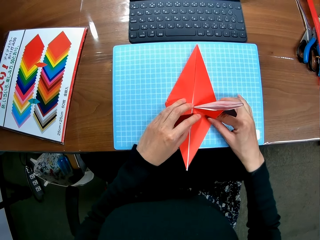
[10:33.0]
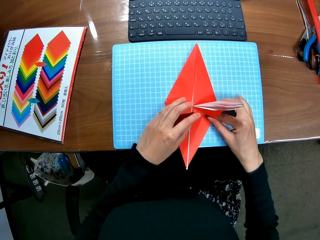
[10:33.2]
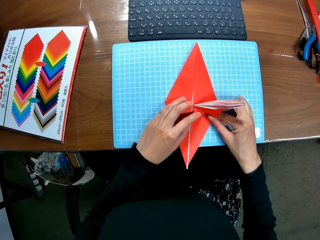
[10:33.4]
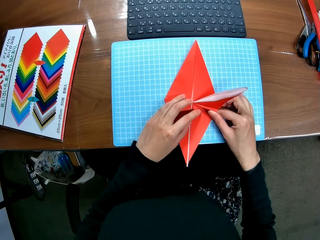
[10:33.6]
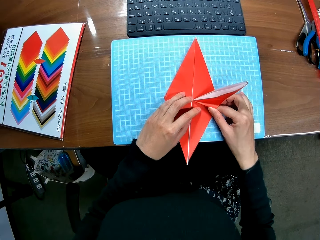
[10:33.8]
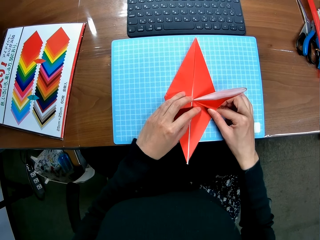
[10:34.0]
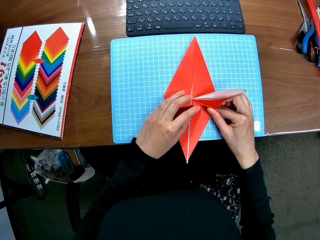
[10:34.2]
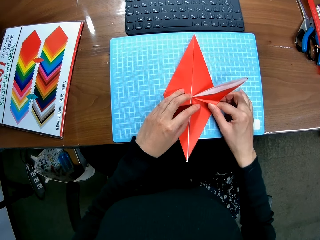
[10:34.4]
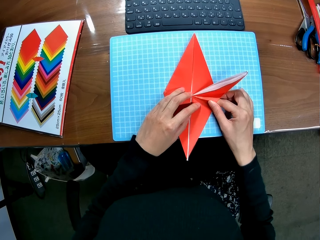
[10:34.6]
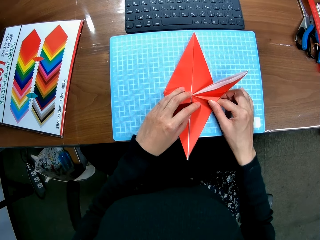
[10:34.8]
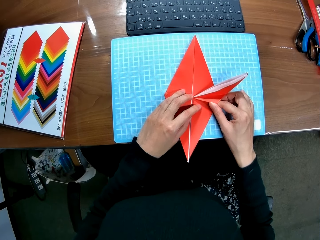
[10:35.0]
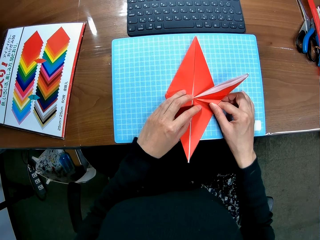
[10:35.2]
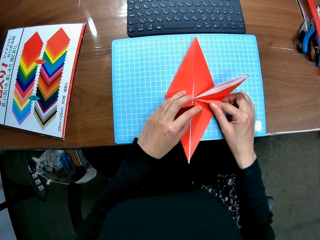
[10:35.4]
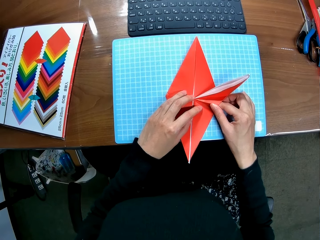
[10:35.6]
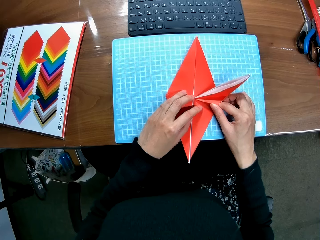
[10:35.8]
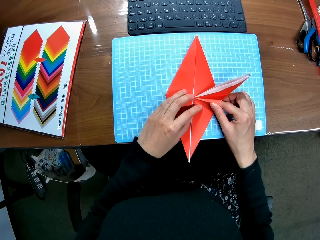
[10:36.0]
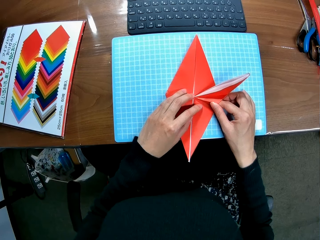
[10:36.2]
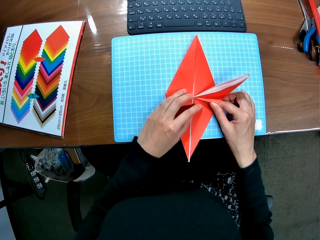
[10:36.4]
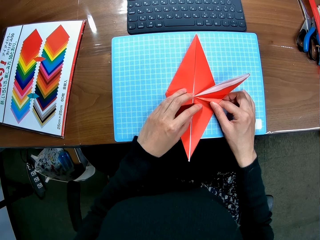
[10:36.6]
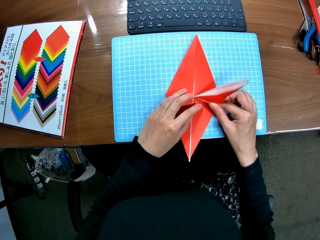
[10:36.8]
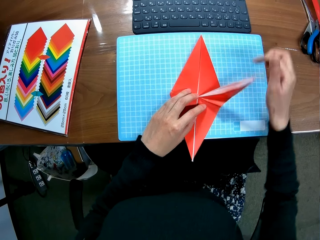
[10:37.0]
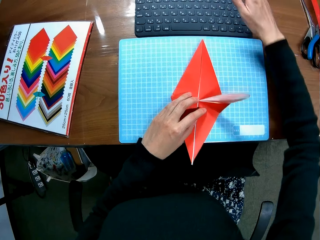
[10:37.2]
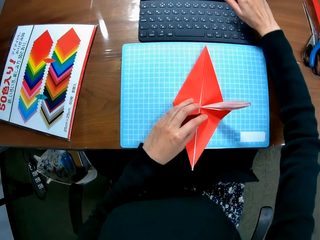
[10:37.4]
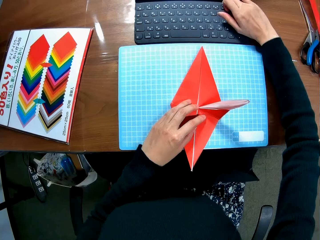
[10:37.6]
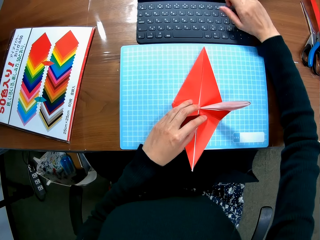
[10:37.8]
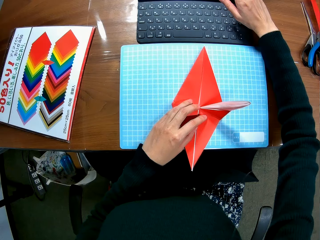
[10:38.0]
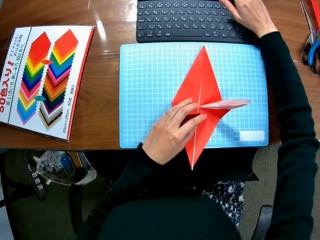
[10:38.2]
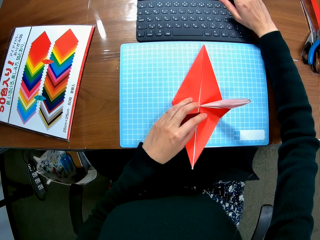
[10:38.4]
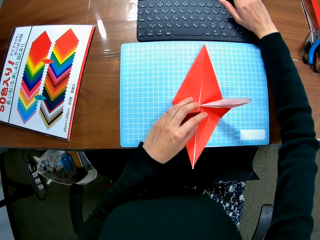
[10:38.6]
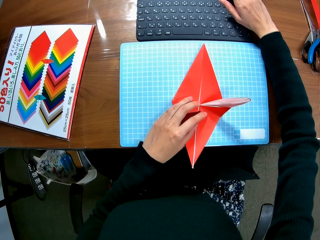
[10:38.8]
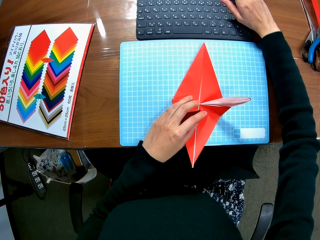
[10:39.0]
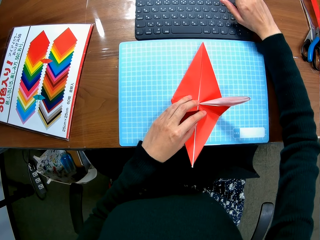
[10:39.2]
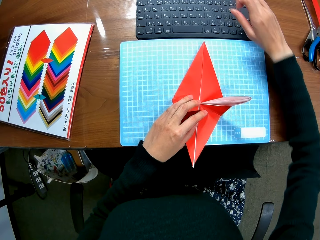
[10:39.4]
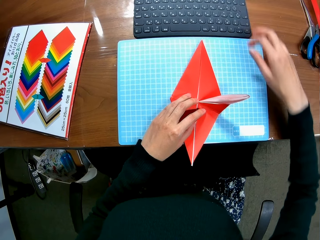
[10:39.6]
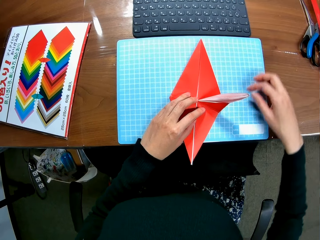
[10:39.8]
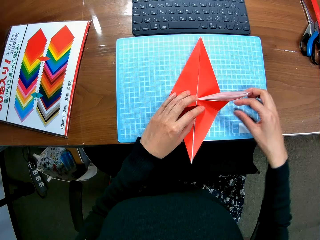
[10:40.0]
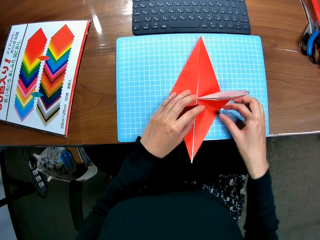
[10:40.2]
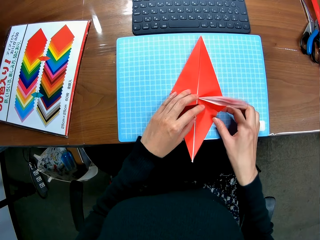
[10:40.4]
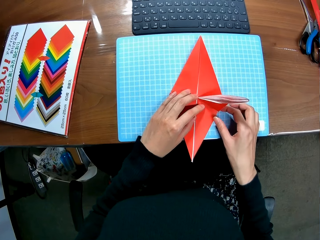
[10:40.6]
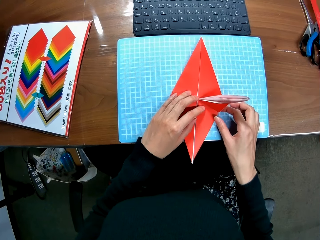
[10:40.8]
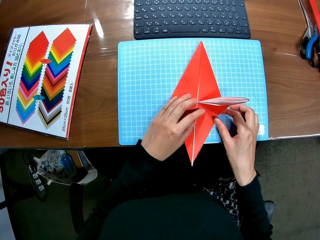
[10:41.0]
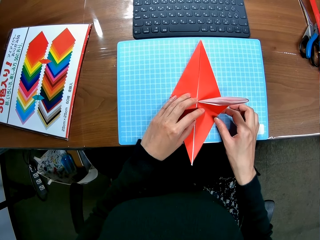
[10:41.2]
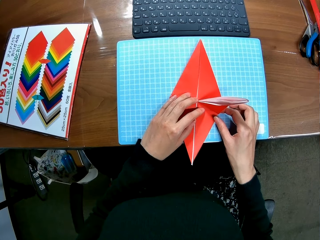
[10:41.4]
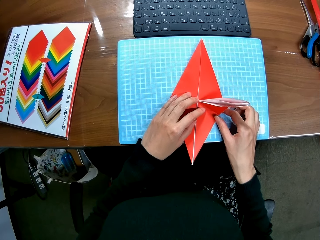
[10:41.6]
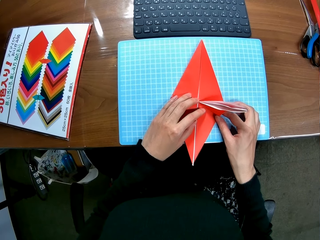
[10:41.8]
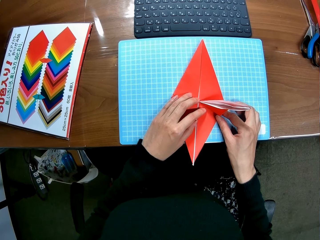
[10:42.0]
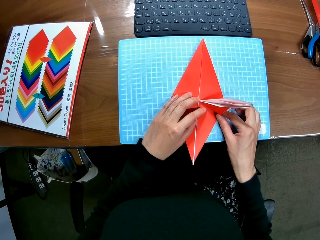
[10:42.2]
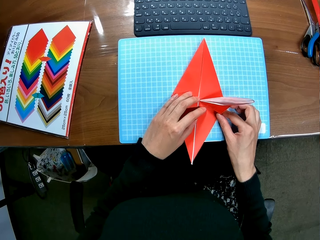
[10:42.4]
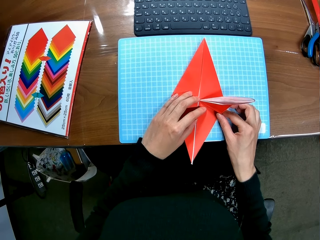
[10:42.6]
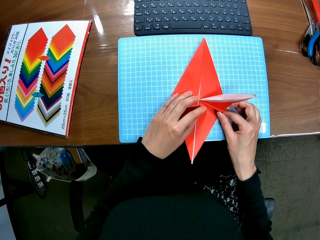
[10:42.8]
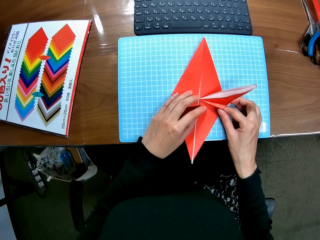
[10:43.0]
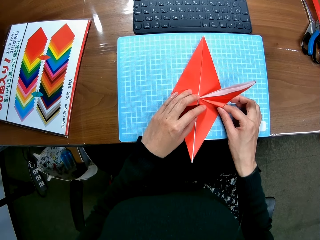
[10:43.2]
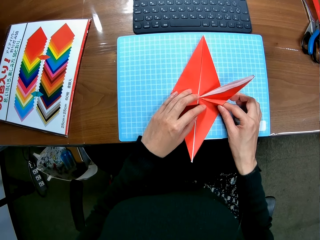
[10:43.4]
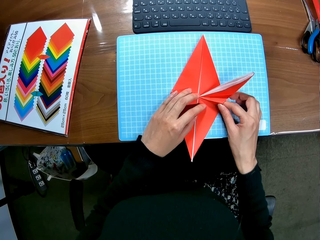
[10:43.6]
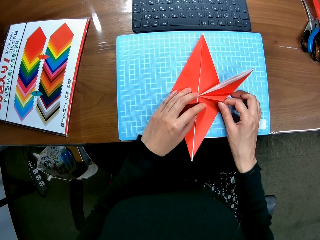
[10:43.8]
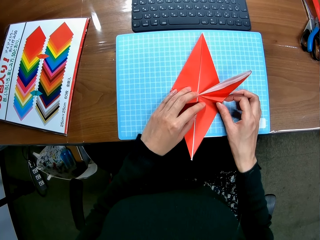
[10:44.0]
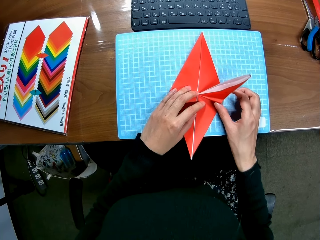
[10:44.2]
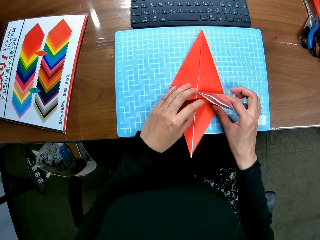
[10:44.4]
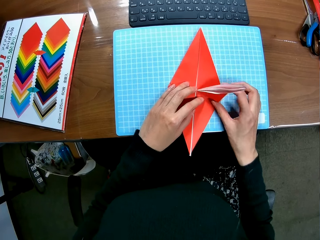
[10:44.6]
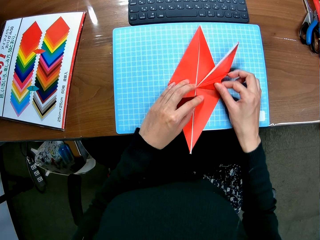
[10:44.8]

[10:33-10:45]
The camera wearer folds the paper craft and crafts with a piece of paper. She scrolls down the screen of the laptop with her right hand. She crafts with the piece of paper.

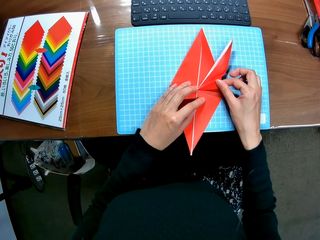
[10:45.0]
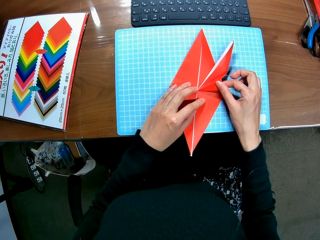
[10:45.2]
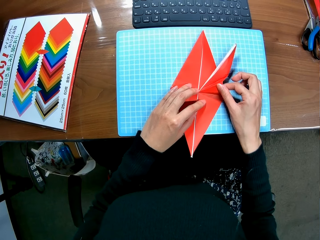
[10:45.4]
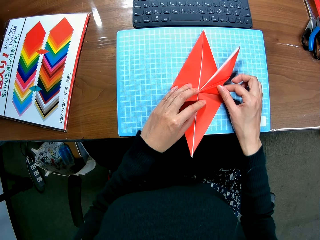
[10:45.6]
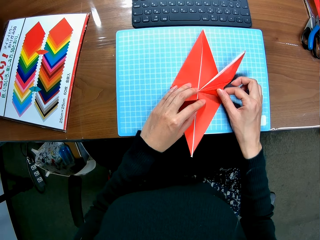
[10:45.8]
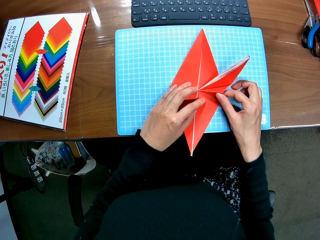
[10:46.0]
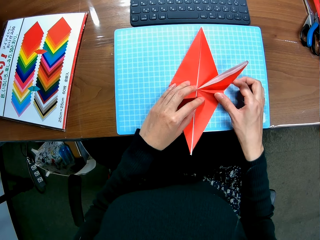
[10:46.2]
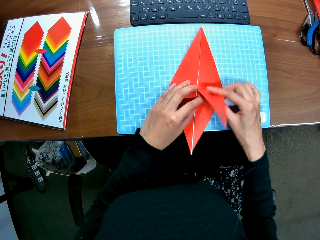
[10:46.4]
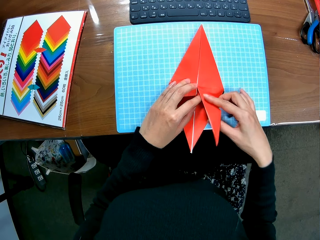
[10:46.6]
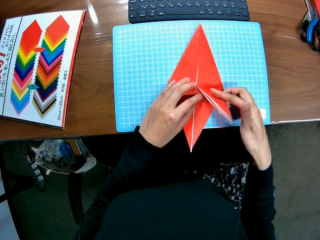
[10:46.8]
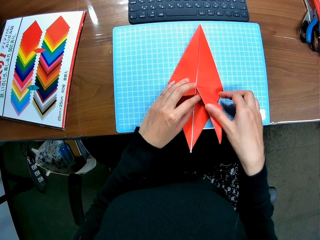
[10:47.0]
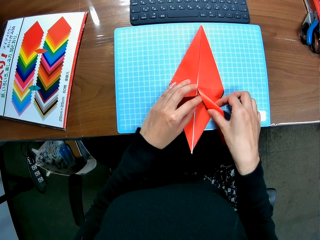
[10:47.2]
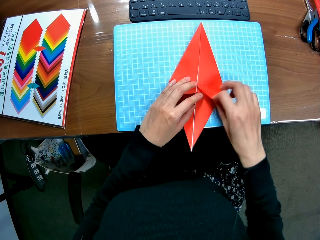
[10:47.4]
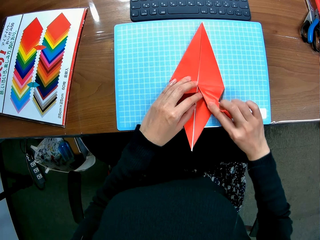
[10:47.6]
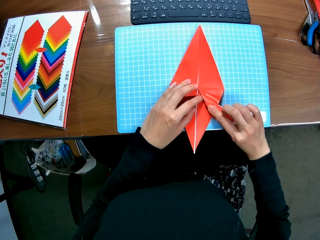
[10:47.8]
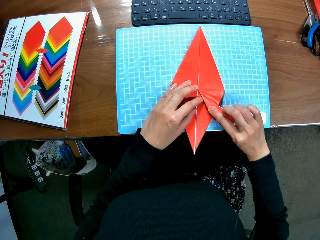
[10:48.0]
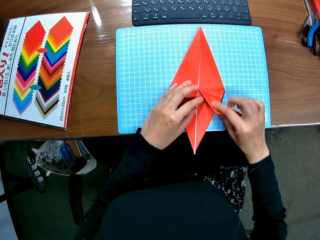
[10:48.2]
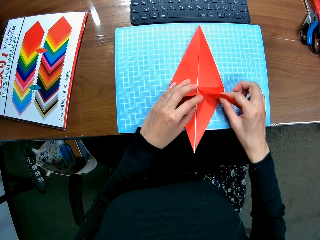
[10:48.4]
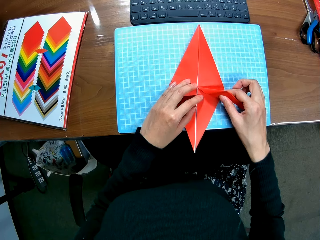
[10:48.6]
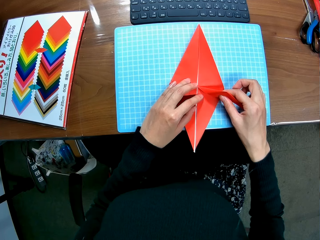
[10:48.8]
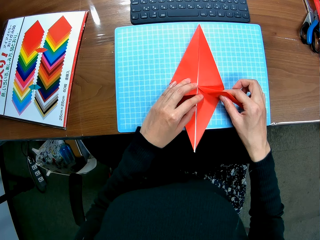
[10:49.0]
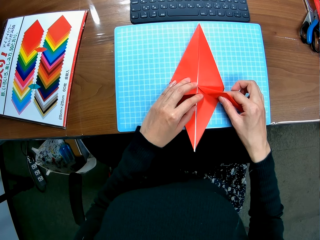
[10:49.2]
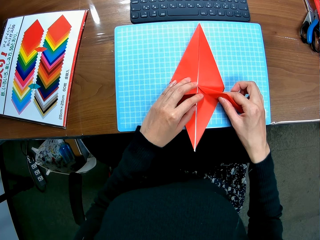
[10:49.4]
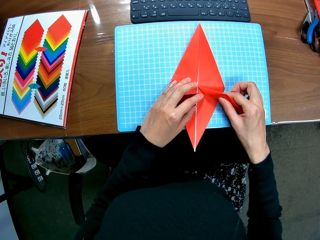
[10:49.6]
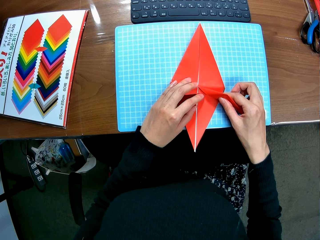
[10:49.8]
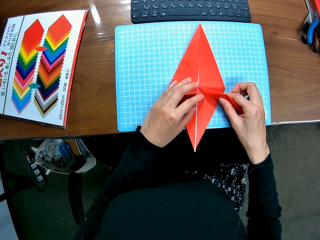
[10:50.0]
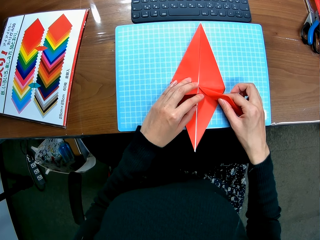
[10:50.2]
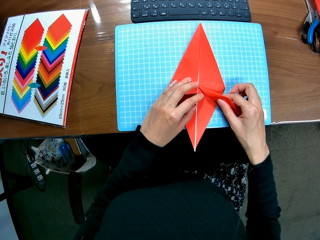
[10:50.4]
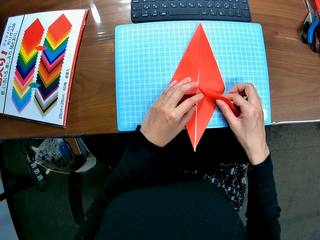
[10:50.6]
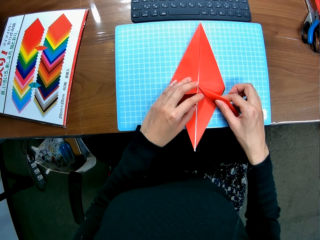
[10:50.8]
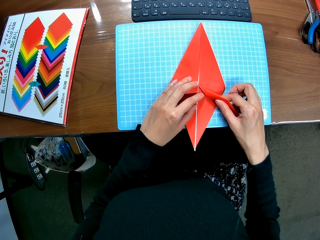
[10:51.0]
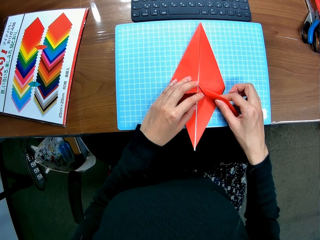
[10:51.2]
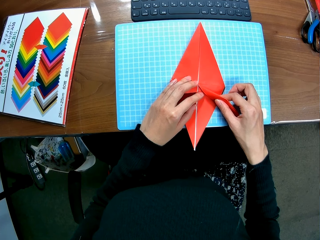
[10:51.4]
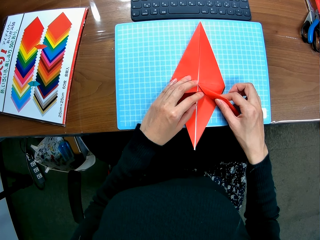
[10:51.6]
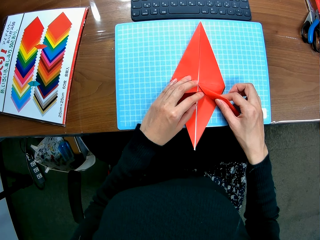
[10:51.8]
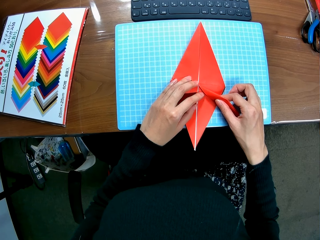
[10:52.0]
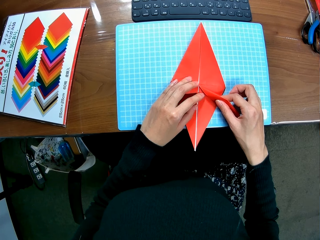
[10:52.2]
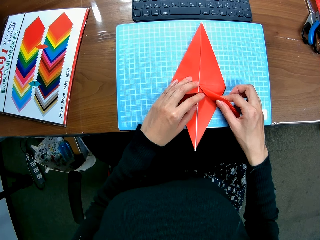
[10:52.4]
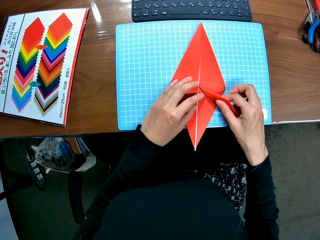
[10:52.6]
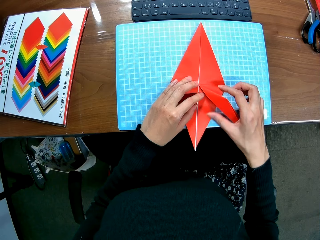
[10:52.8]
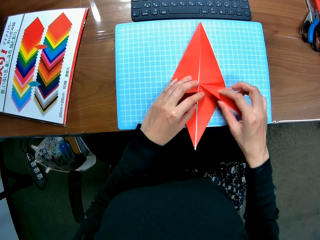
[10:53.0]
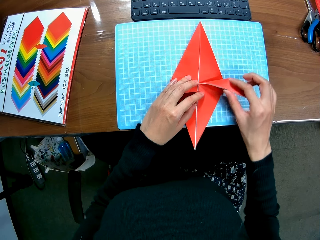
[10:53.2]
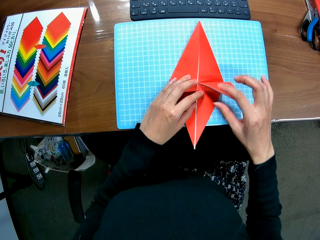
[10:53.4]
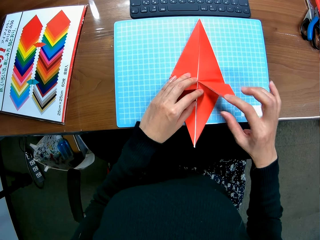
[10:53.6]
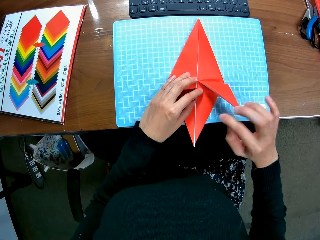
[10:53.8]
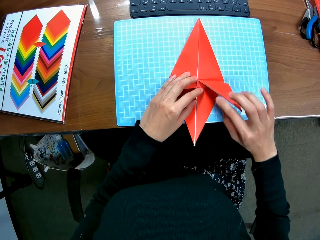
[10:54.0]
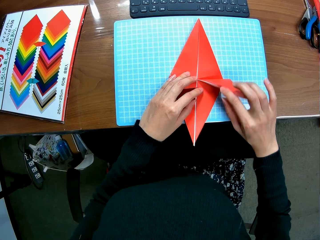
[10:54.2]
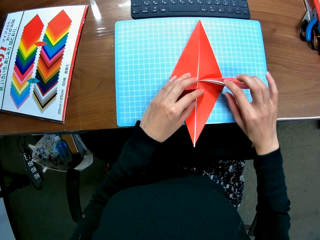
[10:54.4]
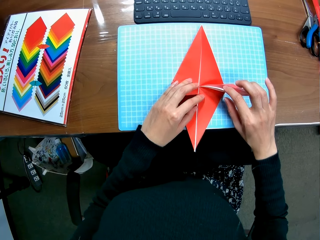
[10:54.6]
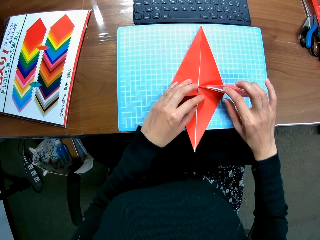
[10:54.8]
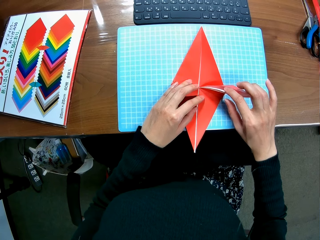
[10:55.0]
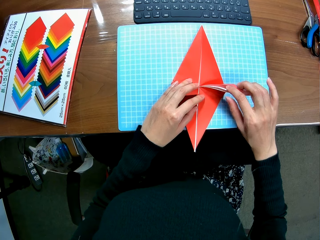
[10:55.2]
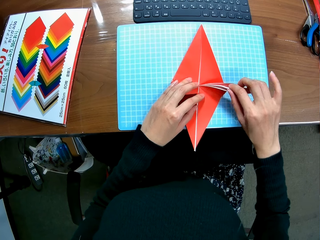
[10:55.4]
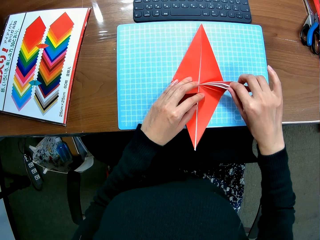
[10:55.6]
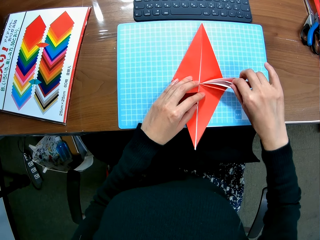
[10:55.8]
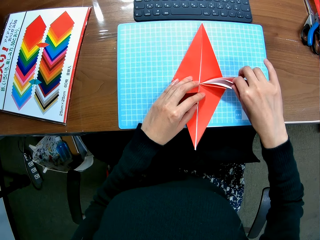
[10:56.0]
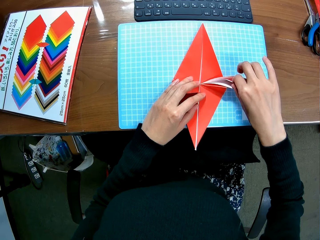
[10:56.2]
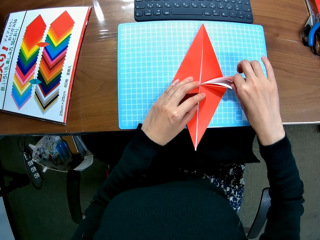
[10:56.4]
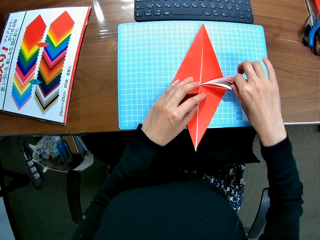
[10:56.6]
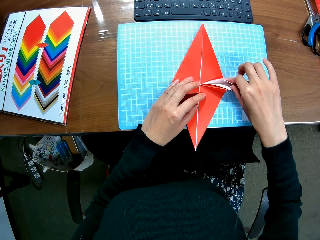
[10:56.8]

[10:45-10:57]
The camera wearer folds the paper craft.
